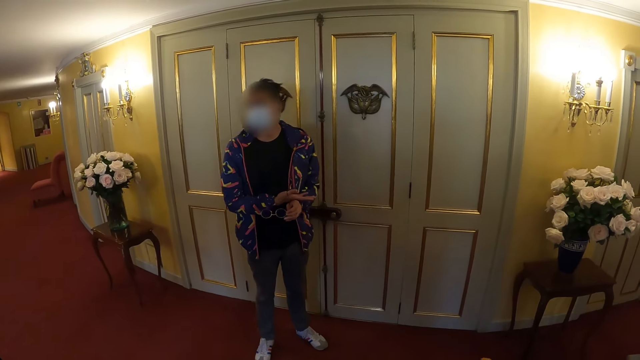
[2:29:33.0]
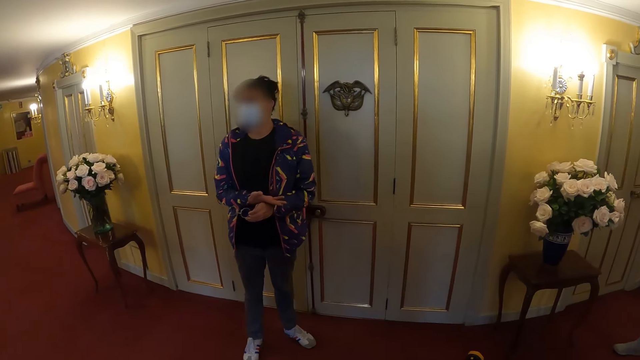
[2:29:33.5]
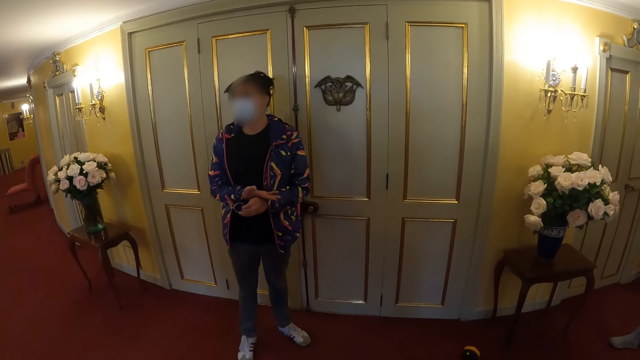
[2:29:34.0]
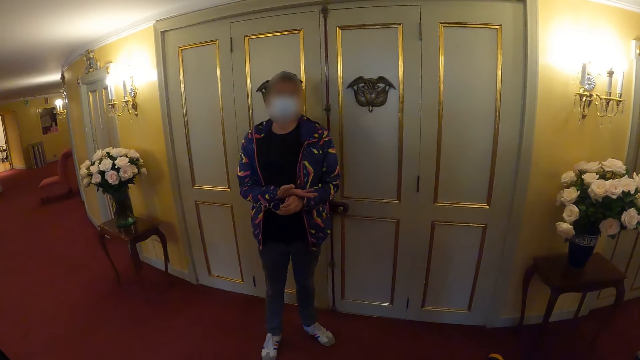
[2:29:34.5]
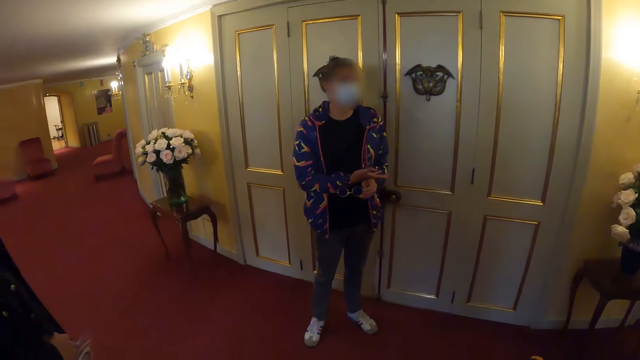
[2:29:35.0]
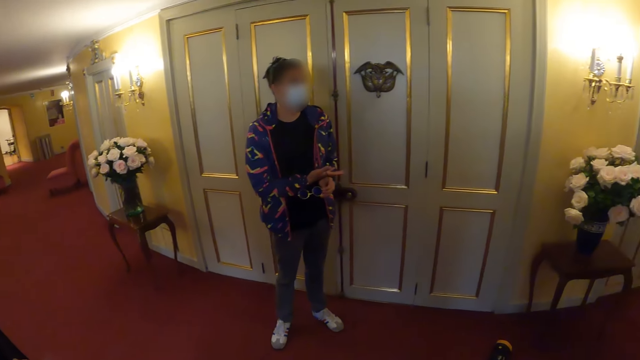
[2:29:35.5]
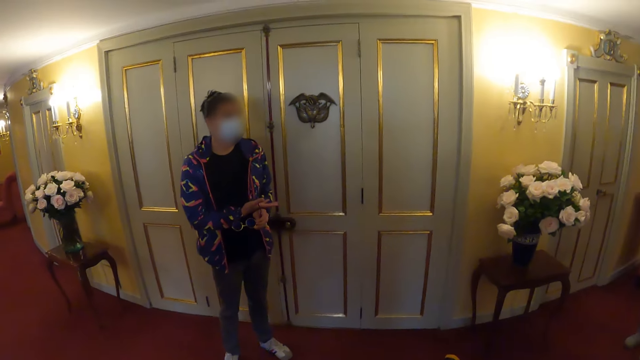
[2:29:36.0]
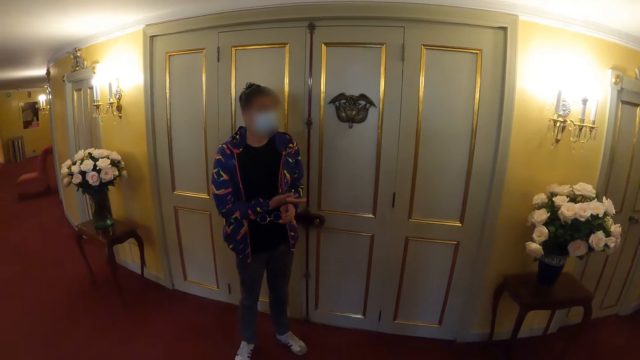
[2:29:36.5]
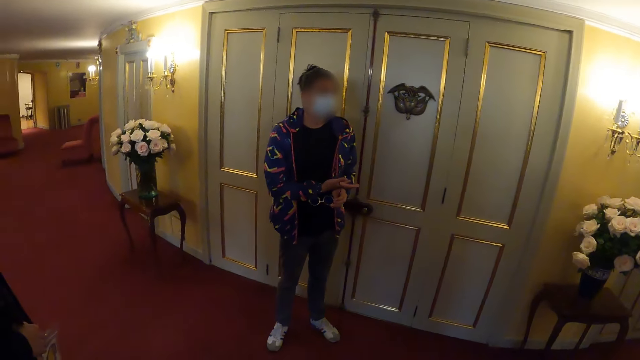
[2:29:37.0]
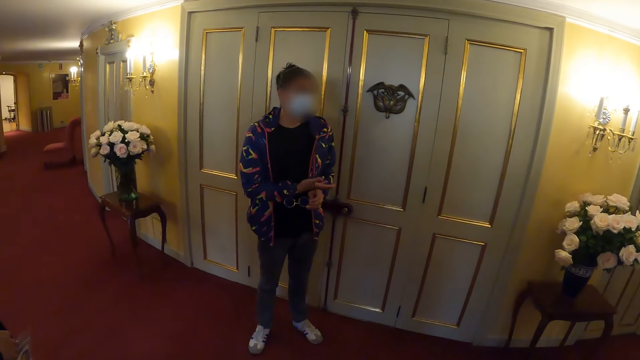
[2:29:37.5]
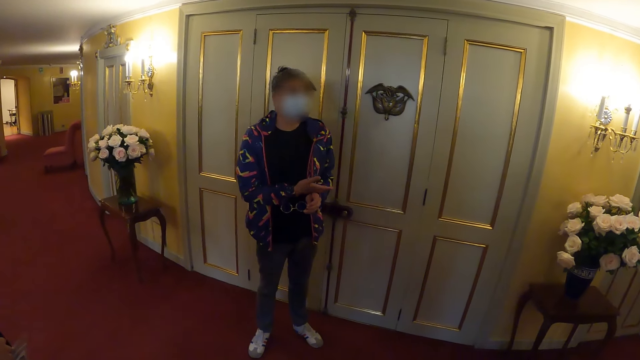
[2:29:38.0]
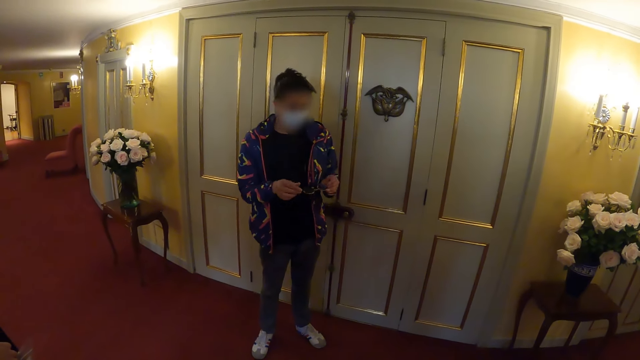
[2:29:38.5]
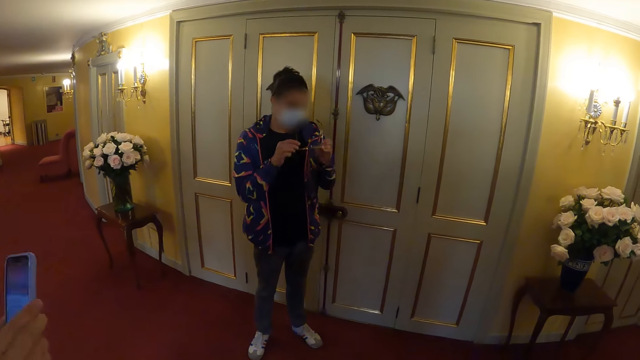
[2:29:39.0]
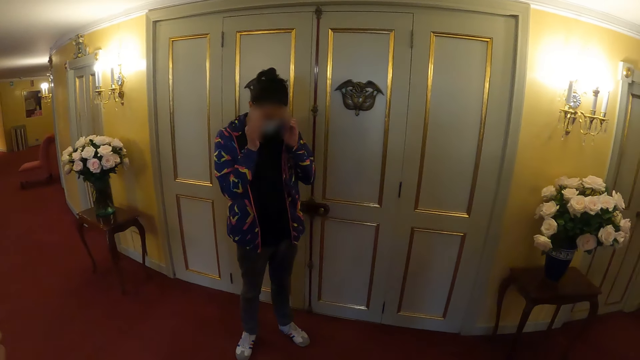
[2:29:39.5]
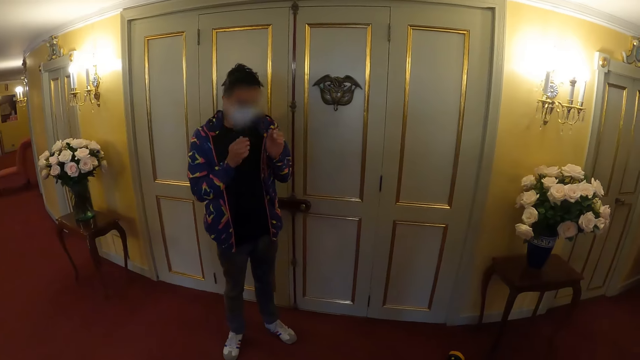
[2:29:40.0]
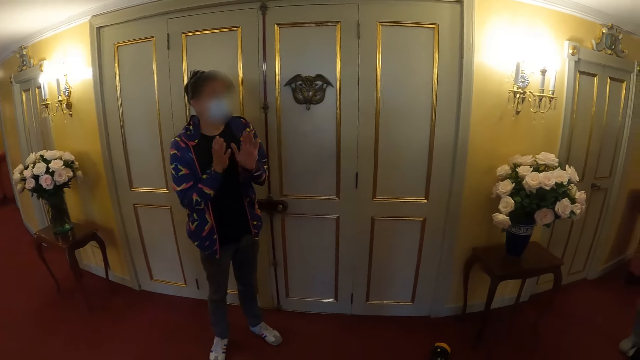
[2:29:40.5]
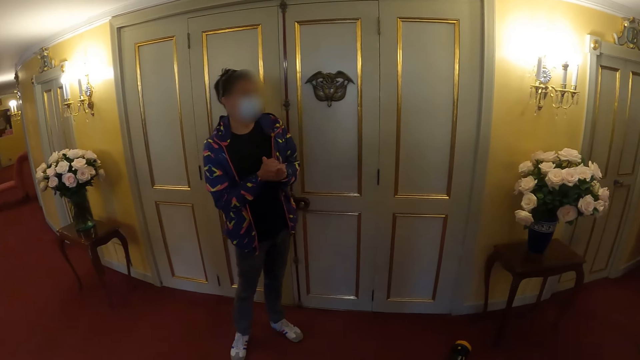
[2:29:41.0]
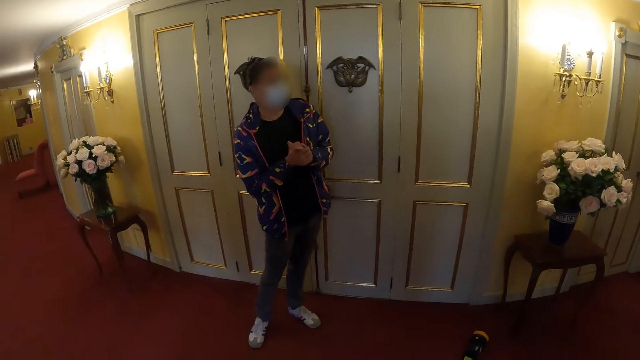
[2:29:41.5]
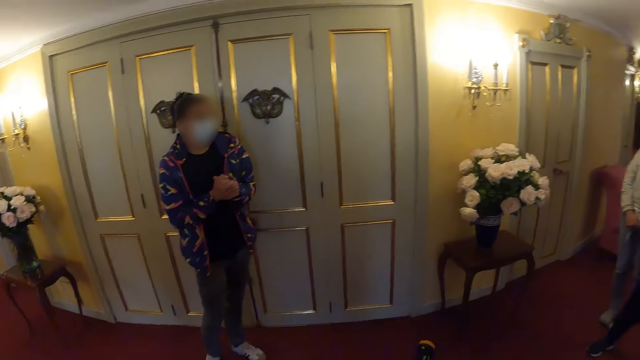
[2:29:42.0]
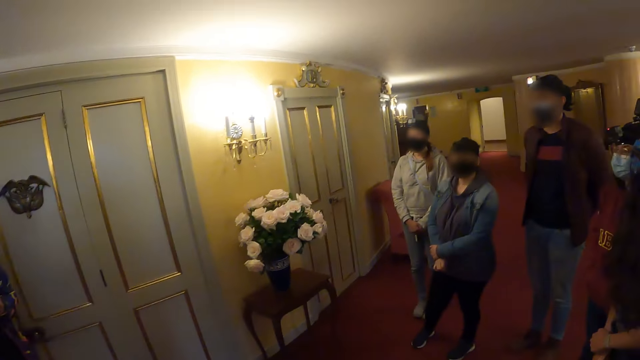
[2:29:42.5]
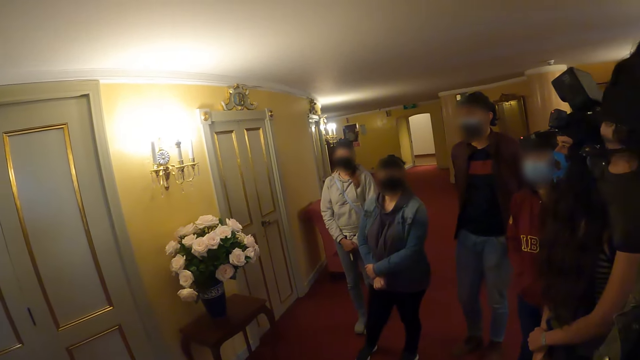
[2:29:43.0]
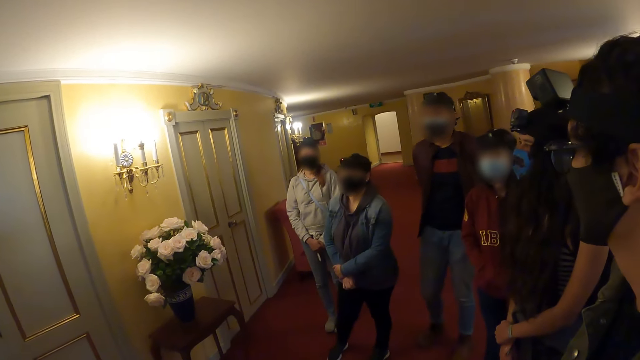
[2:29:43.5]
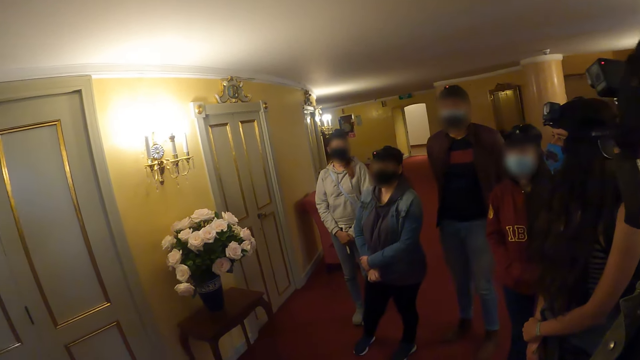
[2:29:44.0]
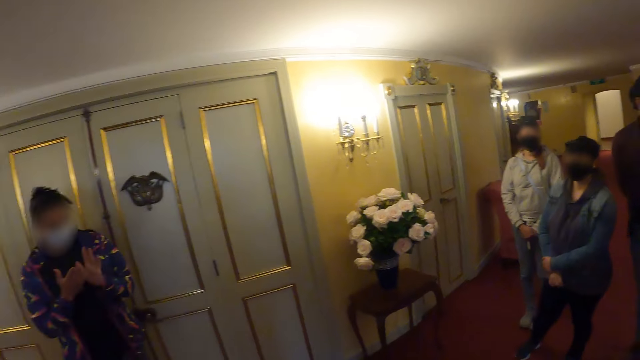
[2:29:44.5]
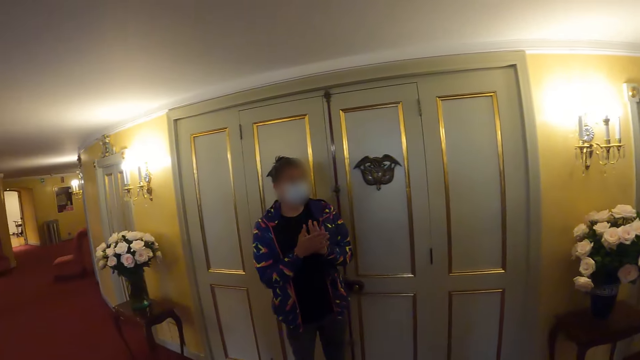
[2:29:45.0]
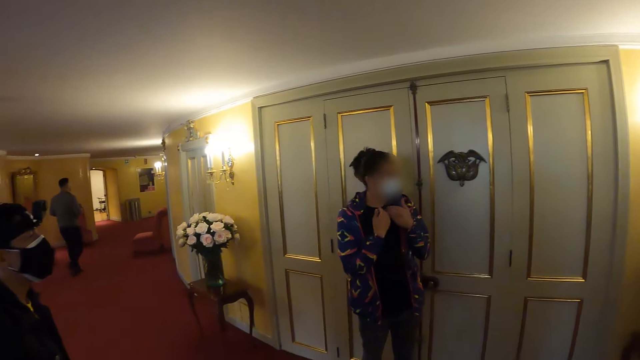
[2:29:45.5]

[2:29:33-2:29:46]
The man removes a phone. The woman wears her specs. She talks to other persons.

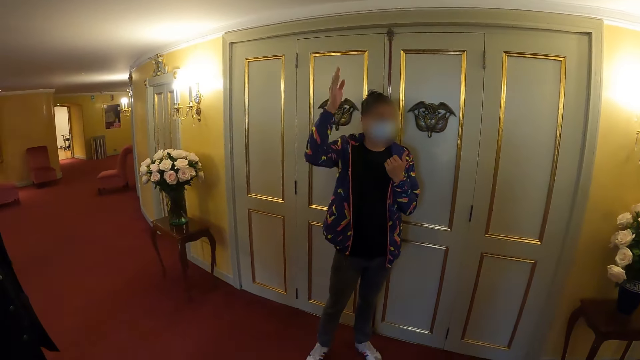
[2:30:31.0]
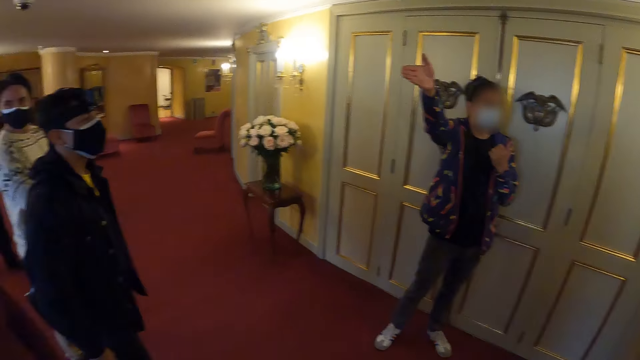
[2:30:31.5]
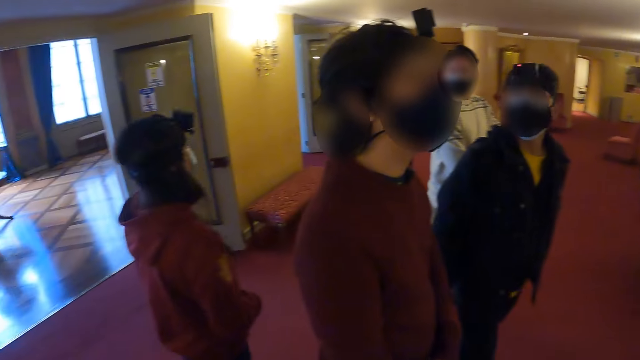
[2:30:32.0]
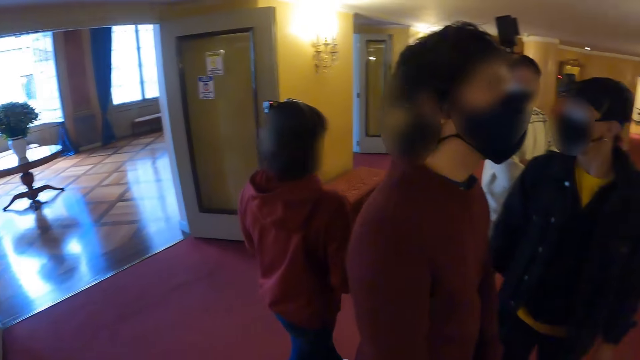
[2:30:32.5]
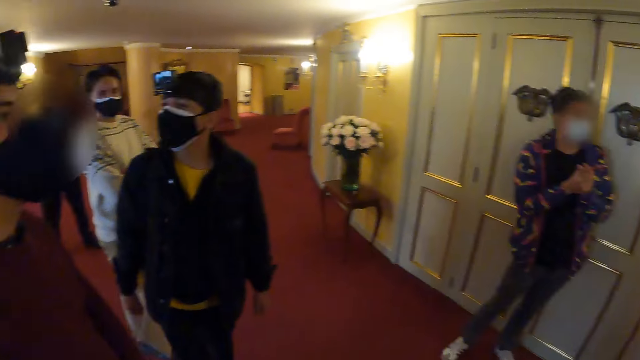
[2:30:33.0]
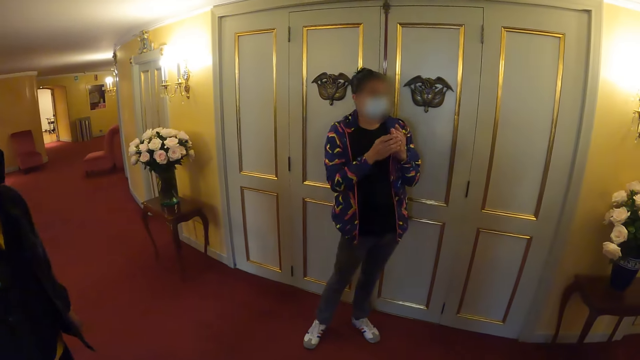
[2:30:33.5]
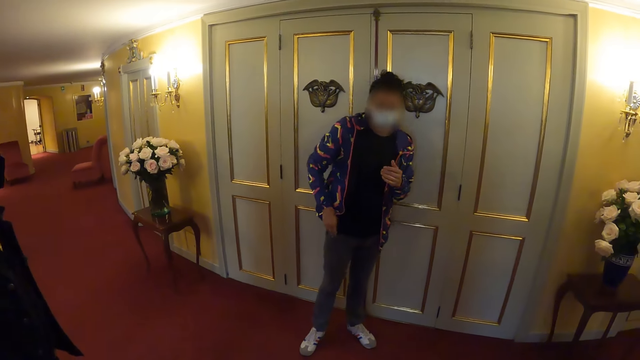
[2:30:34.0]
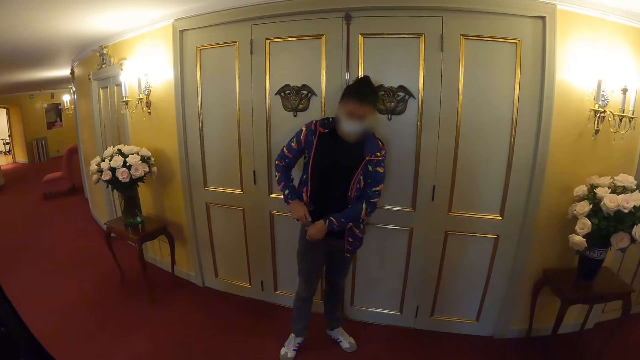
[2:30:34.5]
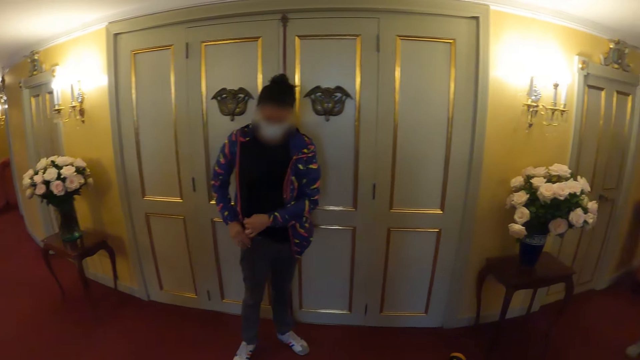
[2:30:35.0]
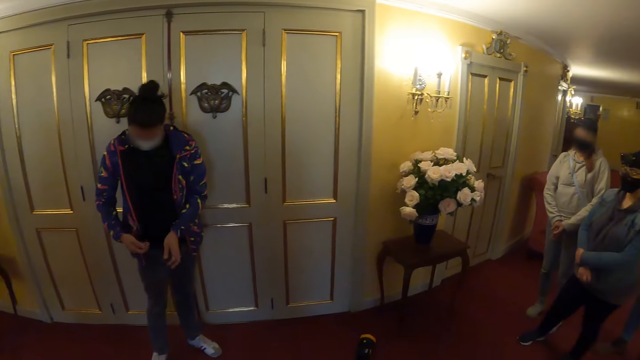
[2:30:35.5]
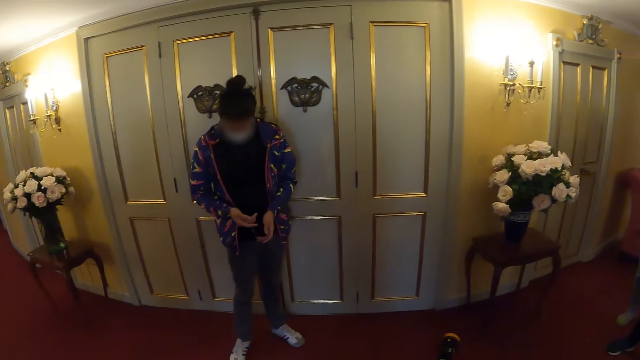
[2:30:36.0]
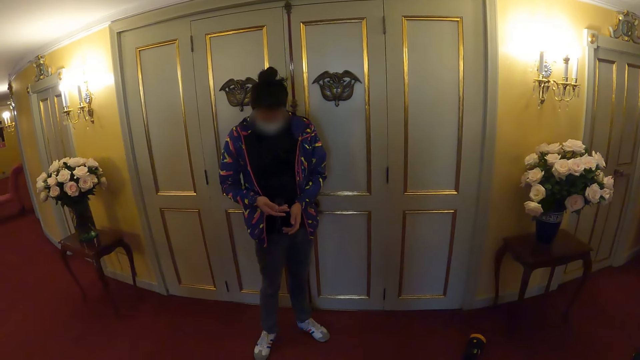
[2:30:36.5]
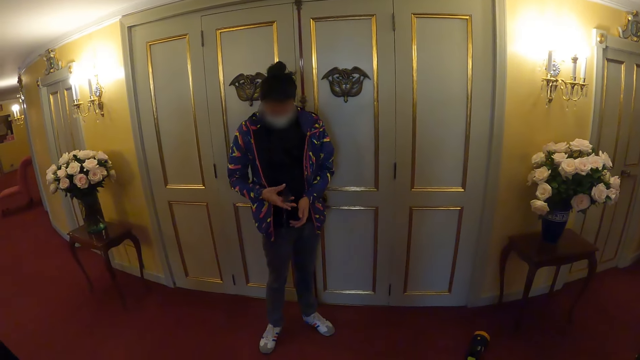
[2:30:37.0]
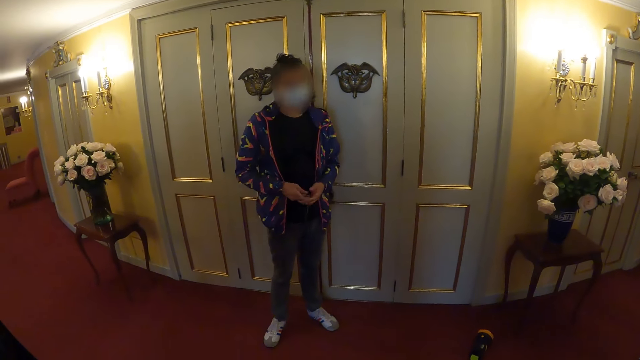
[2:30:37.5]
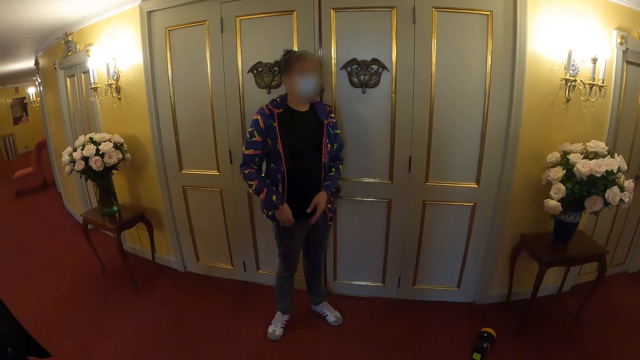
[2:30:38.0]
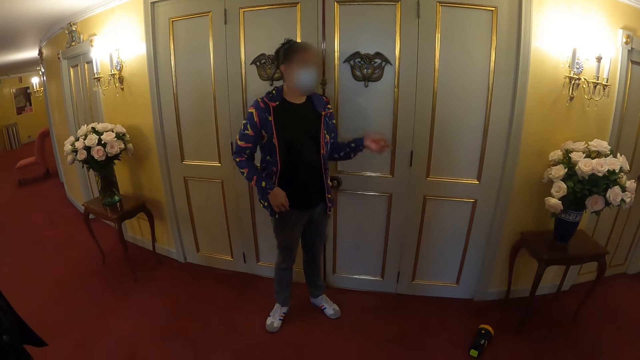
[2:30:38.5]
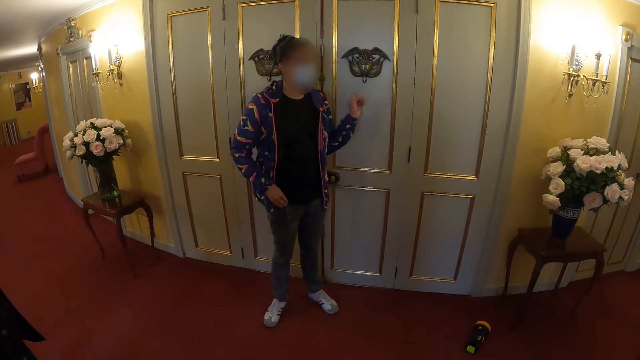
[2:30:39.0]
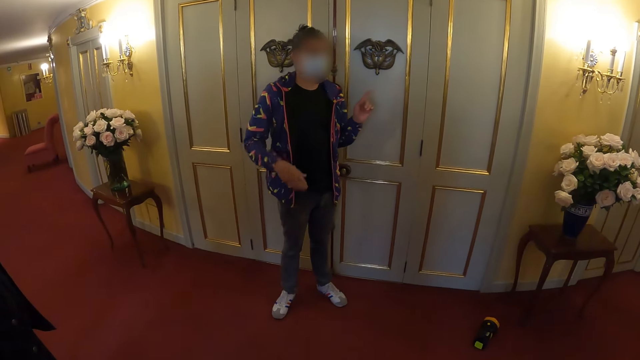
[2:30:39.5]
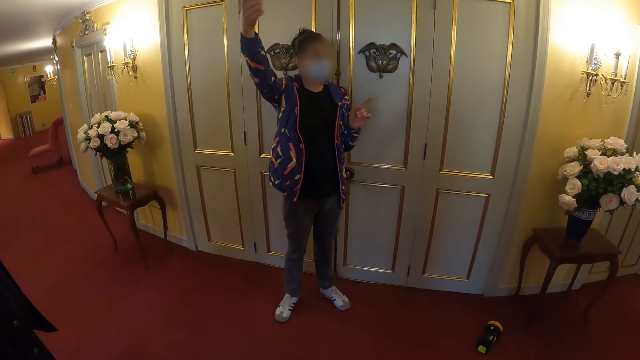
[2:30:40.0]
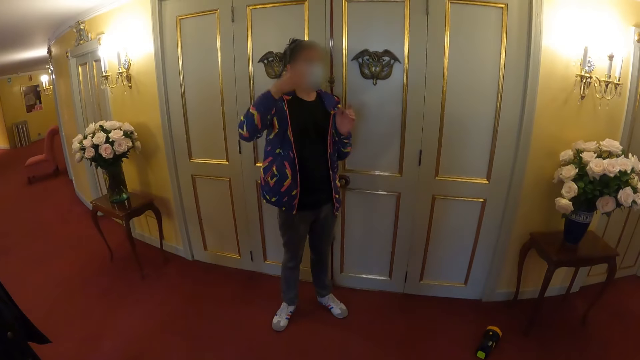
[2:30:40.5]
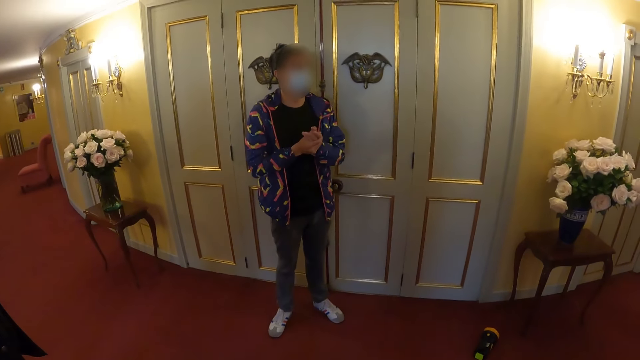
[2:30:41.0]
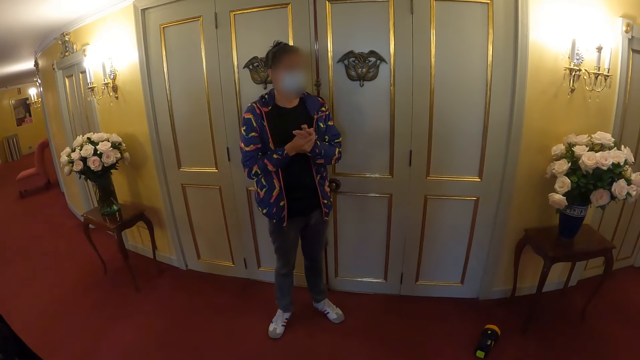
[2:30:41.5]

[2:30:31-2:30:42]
The camera wearer looks behind. The woman touches the trouser pocket. The camera wearer looks at the woman. The woman takes a watch from her pocket. She returns the watch in her pocket. She talks to other persons.
